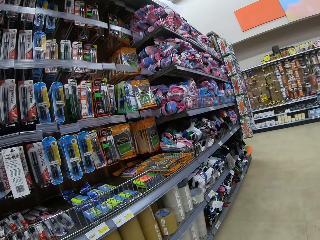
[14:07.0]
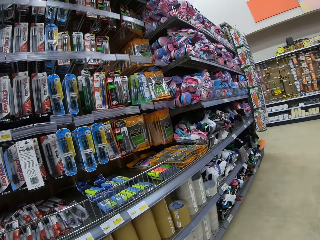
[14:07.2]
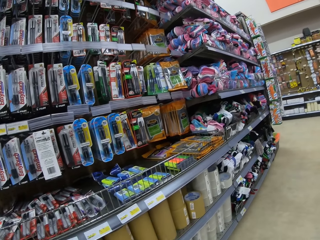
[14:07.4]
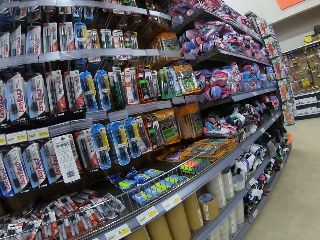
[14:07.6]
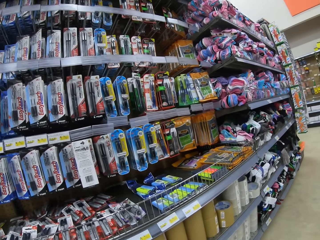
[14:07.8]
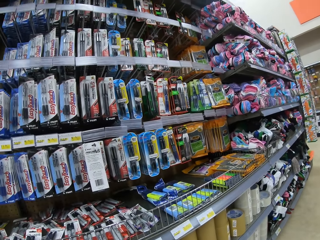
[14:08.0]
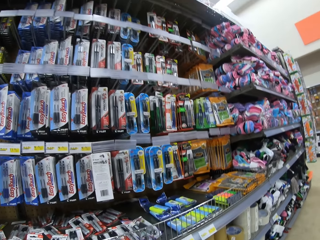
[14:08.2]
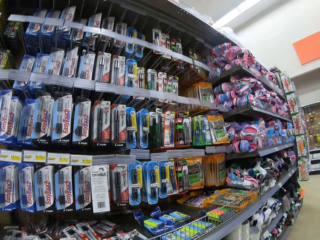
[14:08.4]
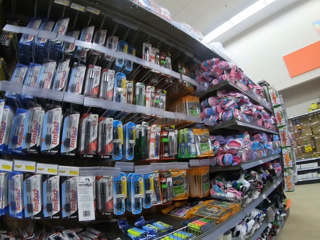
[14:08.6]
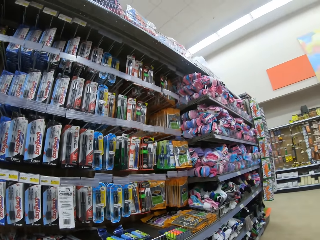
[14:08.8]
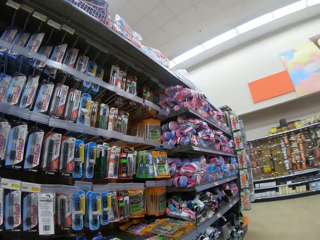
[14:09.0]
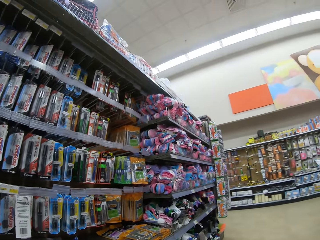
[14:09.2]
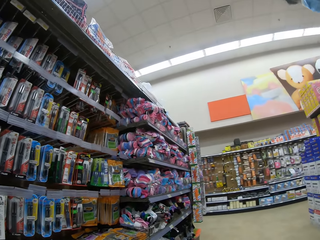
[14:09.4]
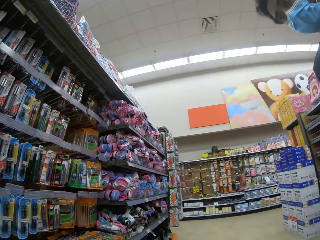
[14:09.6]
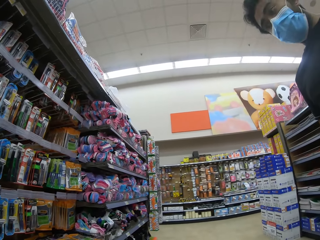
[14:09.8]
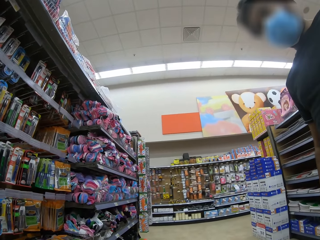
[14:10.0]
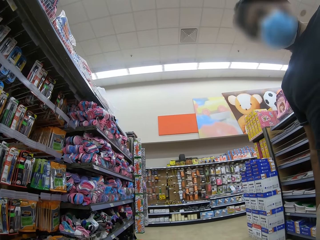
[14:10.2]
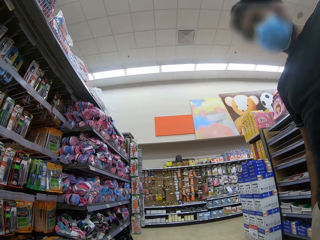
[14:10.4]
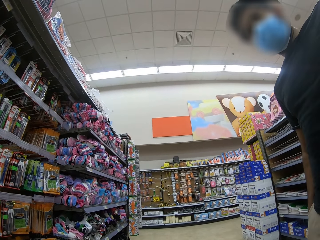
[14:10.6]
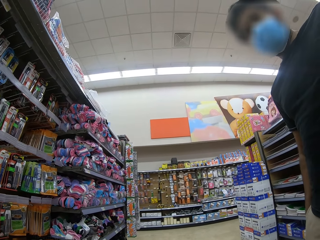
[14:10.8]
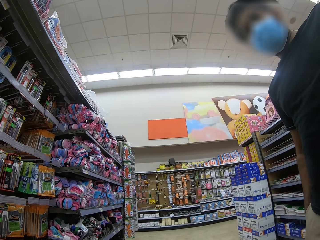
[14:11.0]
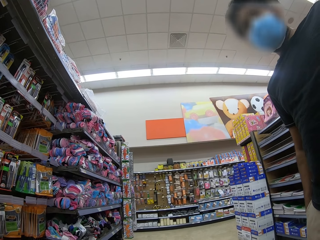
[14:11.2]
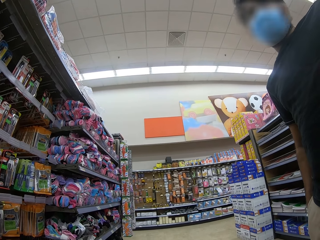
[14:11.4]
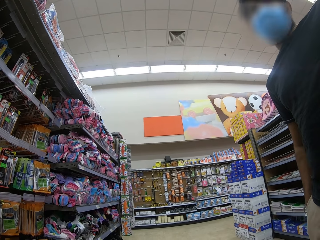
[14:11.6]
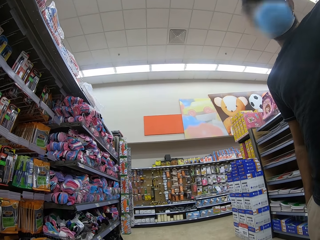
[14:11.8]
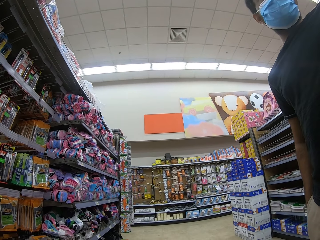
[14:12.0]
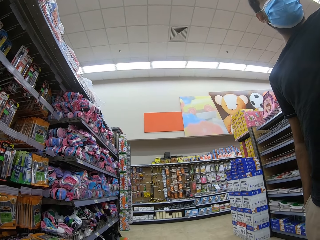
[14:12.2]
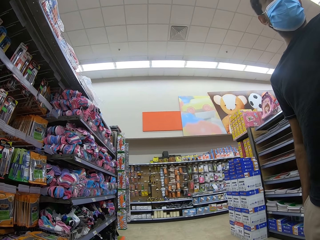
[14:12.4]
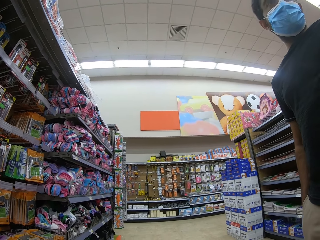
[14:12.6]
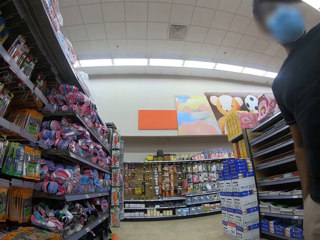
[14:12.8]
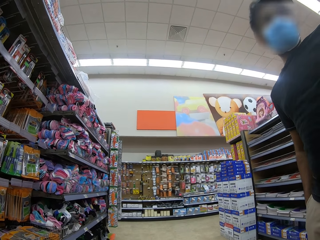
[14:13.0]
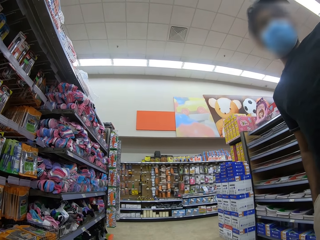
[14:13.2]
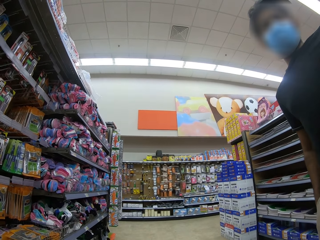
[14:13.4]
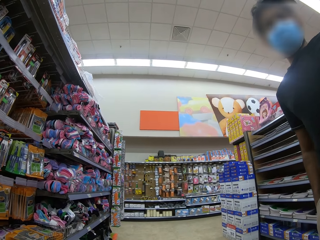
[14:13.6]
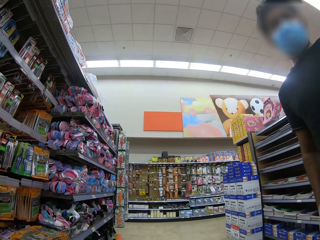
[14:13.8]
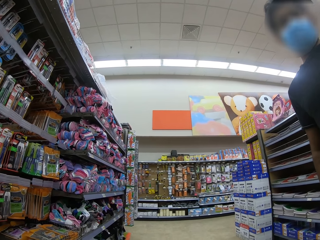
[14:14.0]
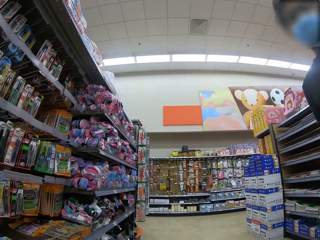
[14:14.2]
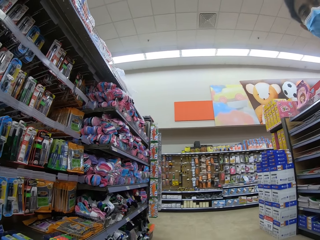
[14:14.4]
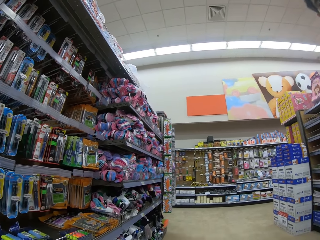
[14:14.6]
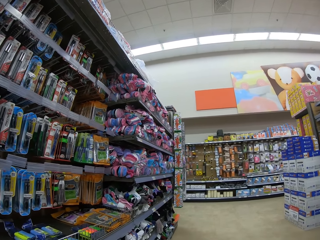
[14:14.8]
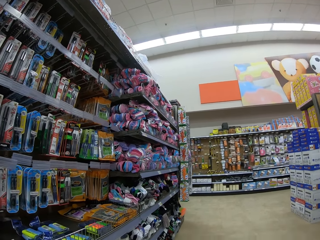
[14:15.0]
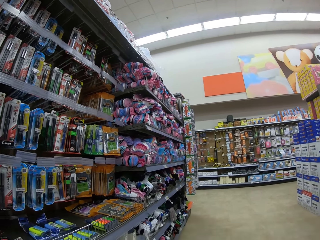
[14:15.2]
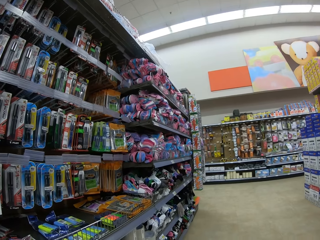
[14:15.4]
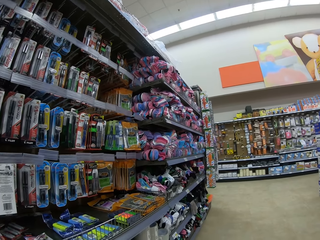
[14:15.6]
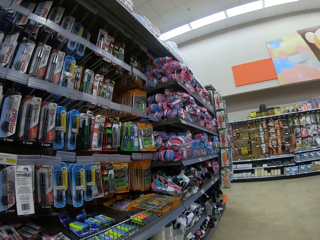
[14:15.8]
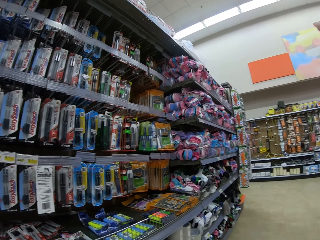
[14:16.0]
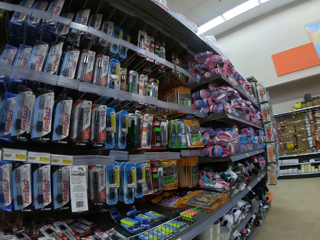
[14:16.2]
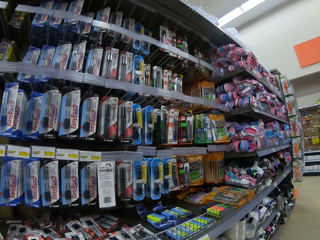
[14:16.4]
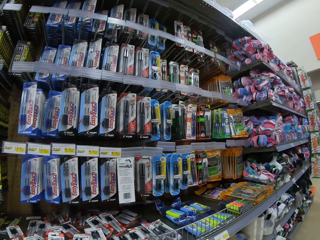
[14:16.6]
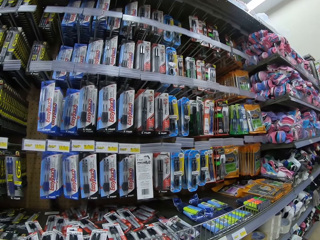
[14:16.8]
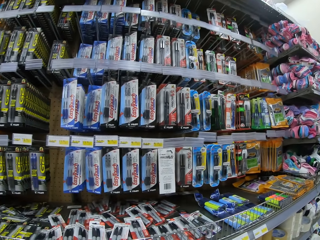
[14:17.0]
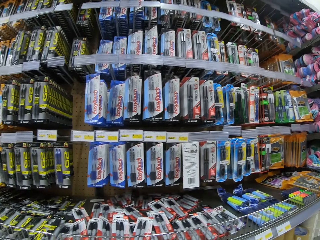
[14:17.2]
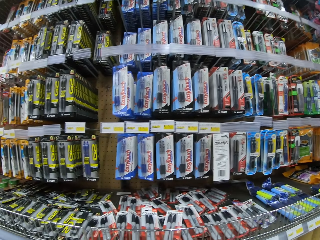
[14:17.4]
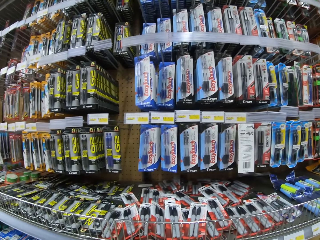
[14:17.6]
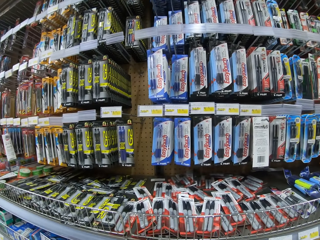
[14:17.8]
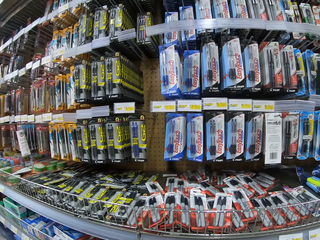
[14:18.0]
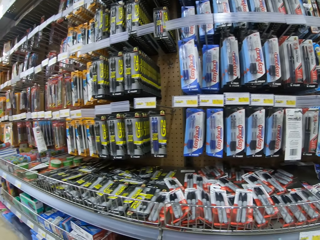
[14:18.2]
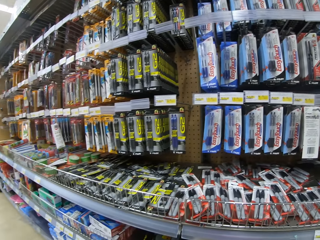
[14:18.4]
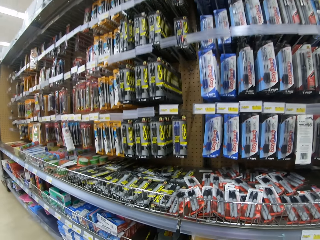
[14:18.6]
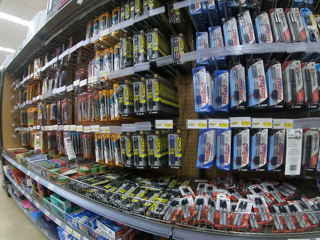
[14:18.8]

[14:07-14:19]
The camera wearer looks at a man. The man looks down at the camera wearer. The camera wearer looks around.

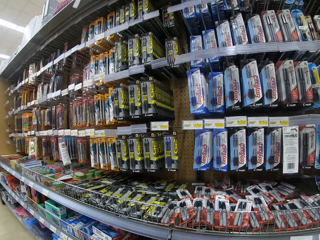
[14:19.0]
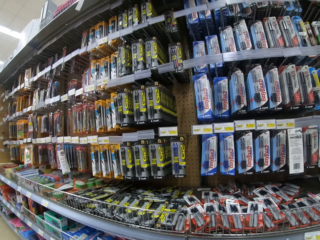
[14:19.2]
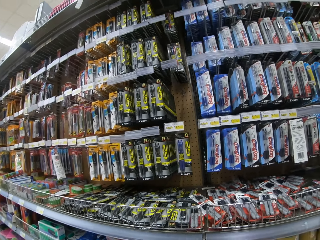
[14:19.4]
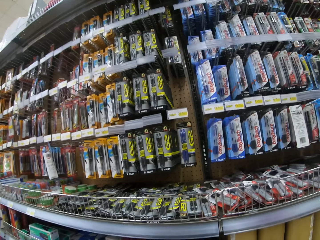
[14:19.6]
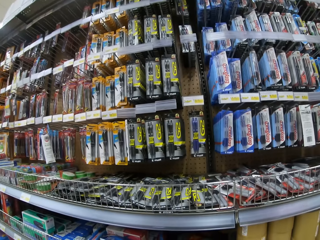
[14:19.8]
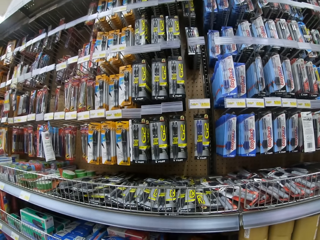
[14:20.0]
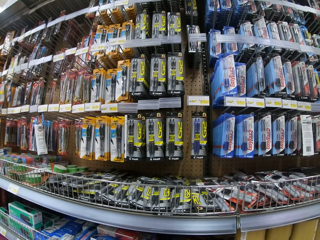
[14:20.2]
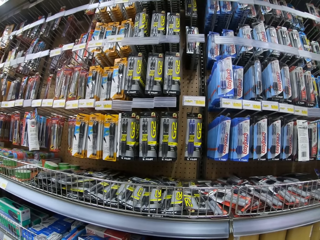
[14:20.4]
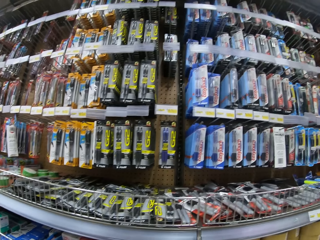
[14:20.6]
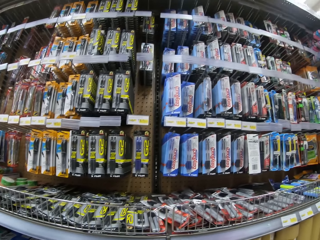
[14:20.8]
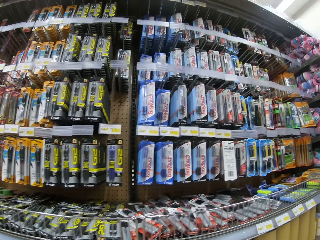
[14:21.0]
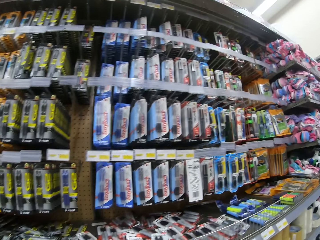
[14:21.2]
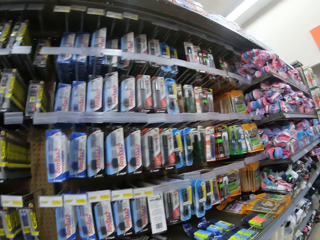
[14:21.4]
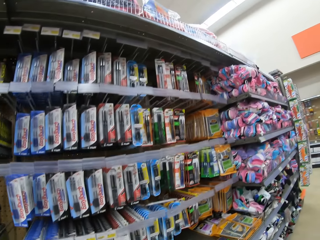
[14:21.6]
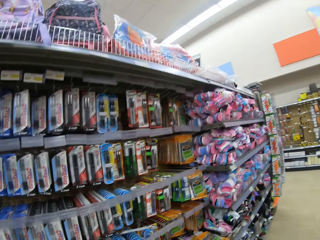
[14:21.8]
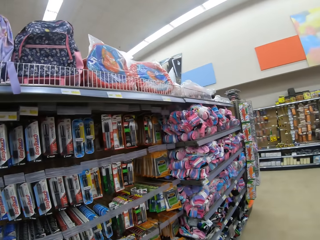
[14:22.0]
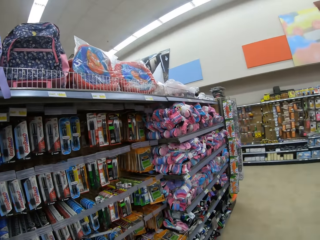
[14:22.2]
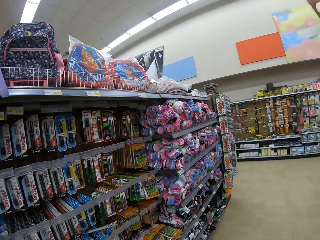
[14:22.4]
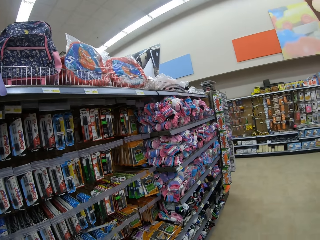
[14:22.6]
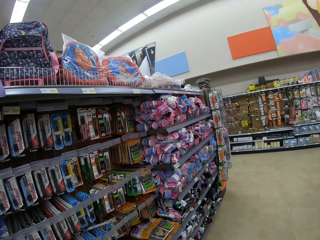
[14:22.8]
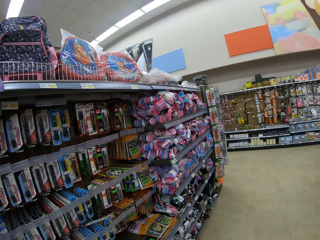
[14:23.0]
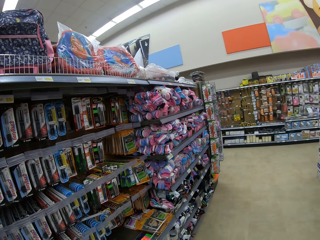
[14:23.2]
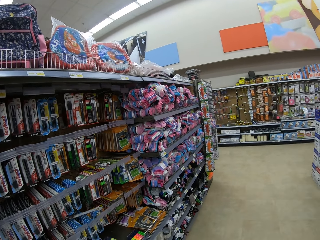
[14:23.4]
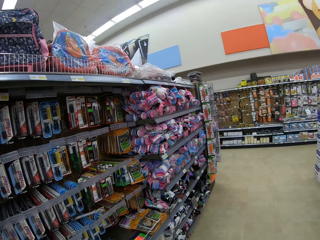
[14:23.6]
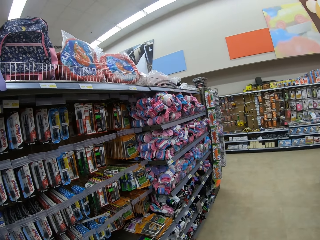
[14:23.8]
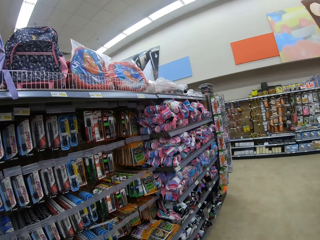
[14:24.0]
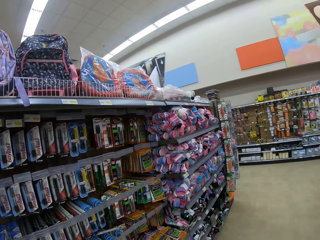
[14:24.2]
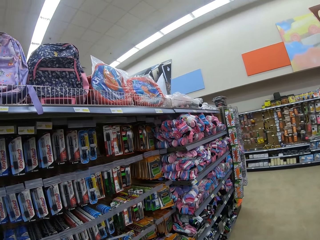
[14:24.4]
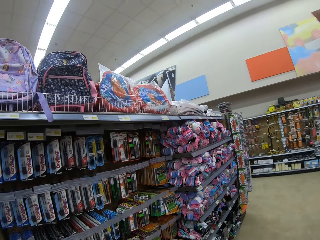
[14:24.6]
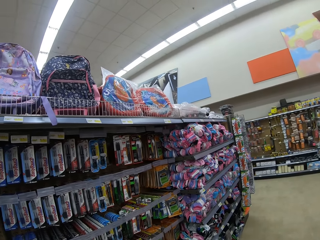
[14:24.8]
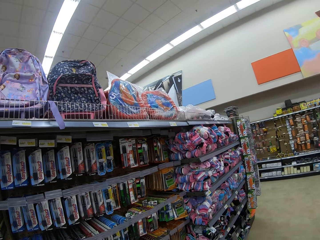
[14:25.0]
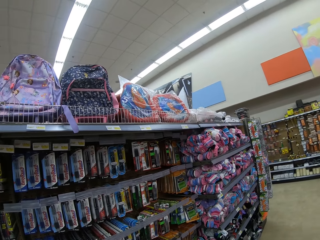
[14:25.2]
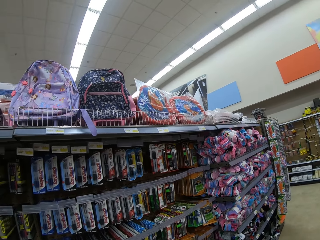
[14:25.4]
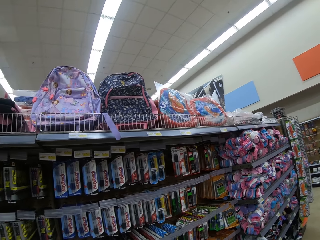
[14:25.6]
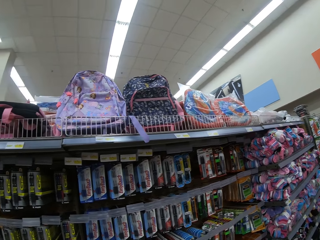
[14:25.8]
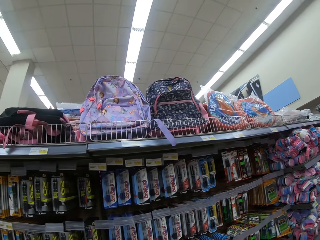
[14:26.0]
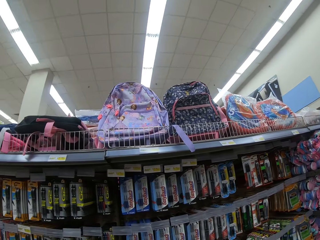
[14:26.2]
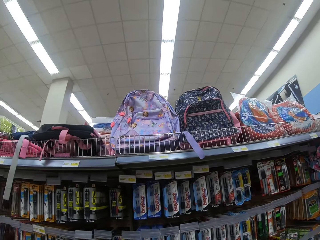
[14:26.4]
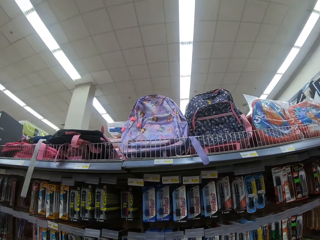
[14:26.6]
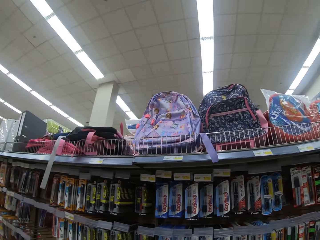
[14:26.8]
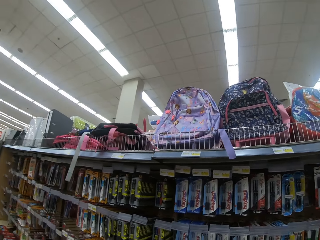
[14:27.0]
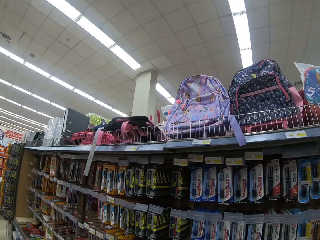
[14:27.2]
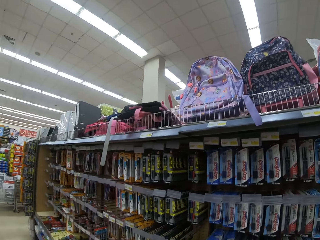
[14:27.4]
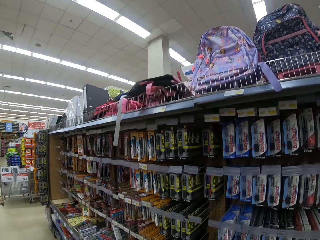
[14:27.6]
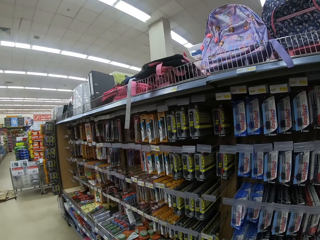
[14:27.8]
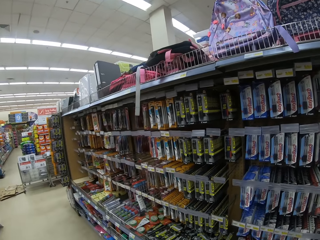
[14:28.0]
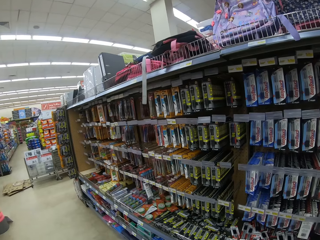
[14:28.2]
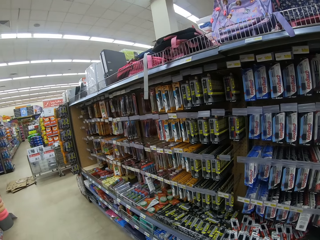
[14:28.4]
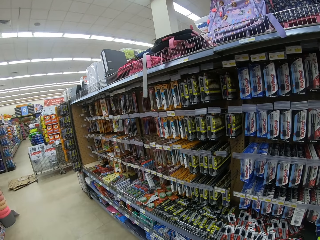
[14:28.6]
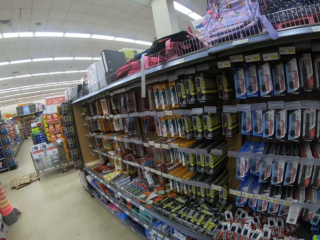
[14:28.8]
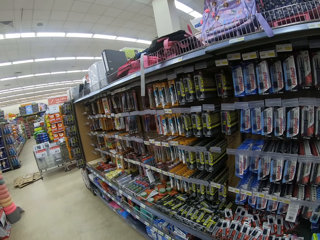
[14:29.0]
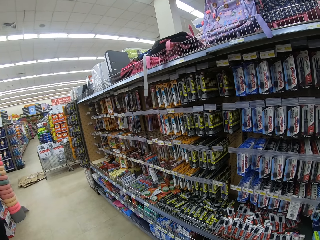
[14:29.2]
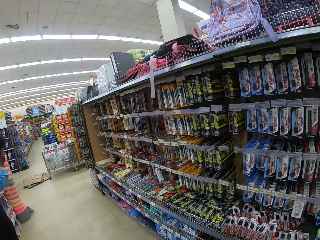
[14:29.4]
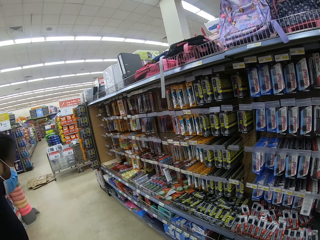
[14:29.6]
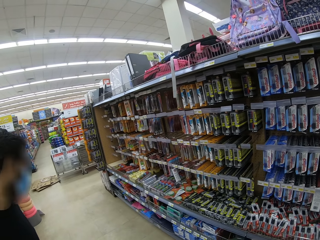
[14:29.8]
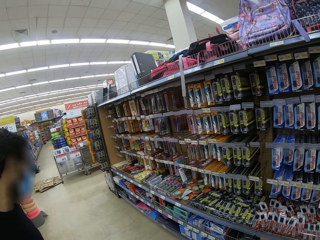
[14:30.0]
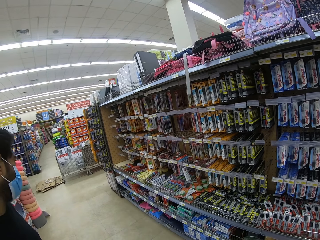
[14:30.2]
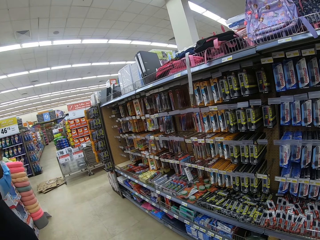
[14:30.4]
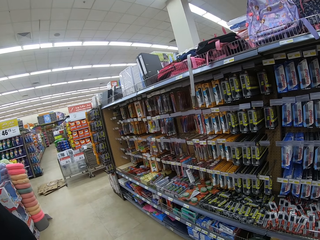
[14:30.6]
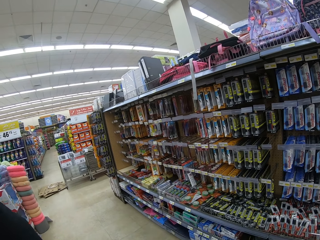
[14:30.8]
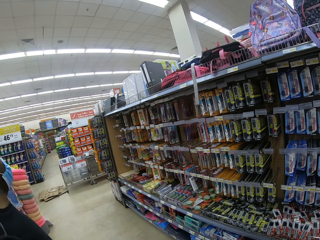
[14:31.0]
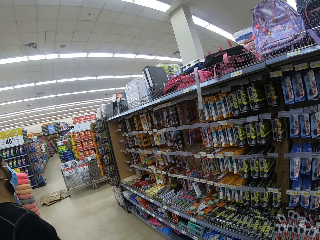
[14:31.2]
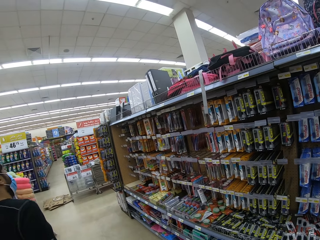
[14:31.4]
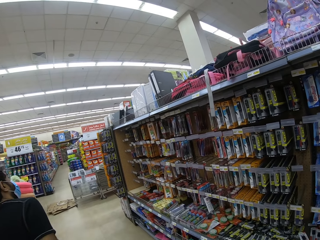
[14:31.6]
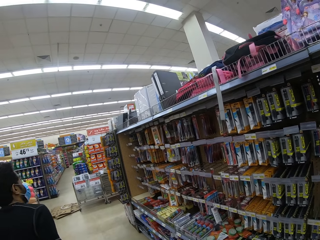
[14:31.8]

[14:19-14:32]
The camera wearer walks around. They look around. A man looks around the shelves.
